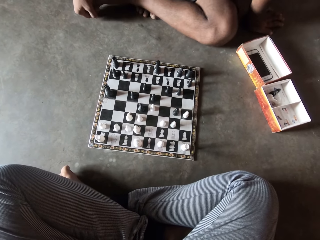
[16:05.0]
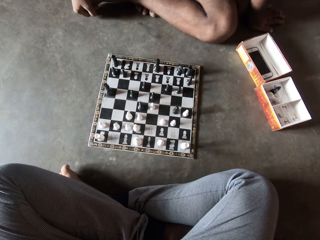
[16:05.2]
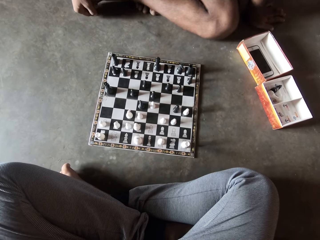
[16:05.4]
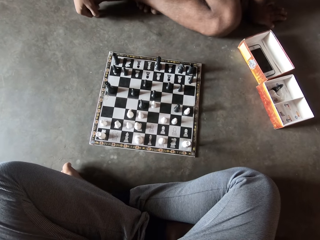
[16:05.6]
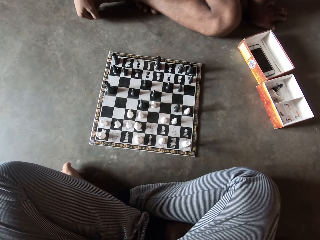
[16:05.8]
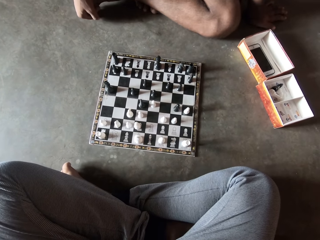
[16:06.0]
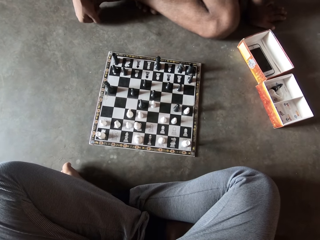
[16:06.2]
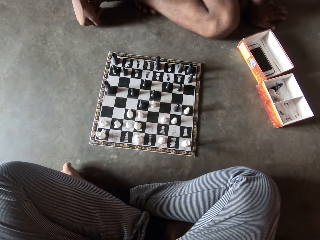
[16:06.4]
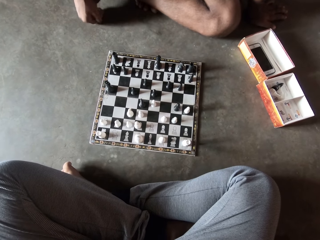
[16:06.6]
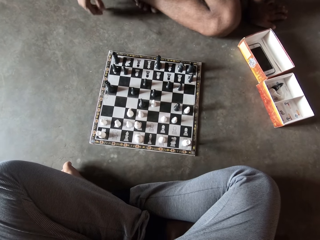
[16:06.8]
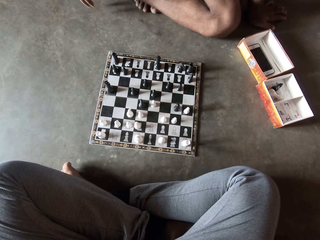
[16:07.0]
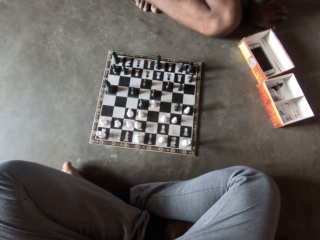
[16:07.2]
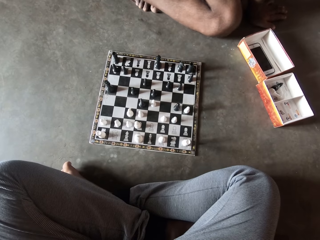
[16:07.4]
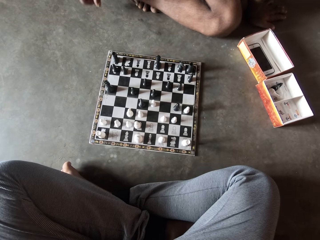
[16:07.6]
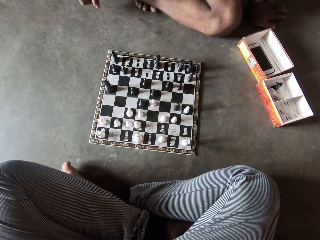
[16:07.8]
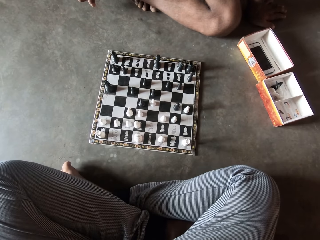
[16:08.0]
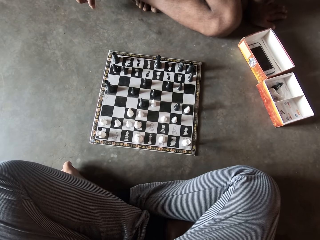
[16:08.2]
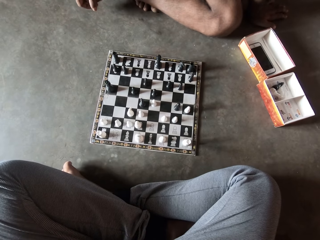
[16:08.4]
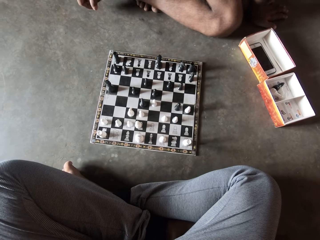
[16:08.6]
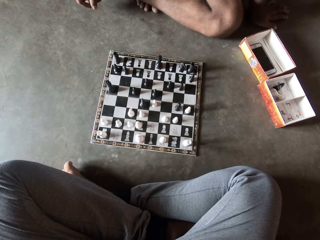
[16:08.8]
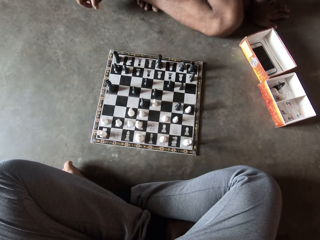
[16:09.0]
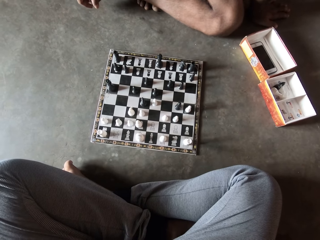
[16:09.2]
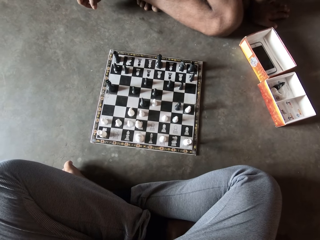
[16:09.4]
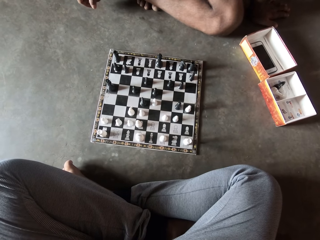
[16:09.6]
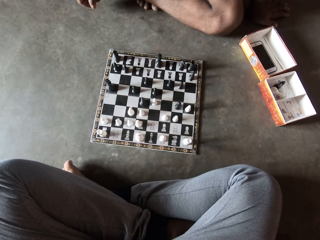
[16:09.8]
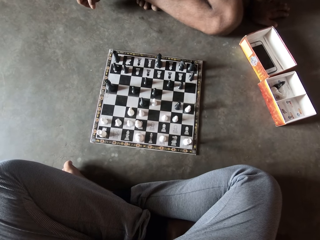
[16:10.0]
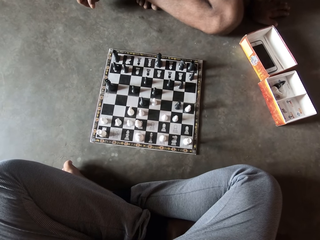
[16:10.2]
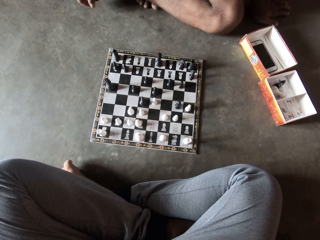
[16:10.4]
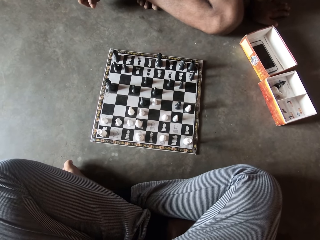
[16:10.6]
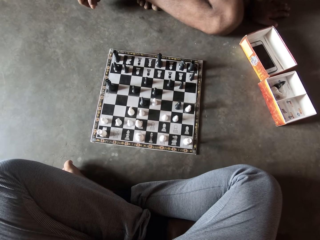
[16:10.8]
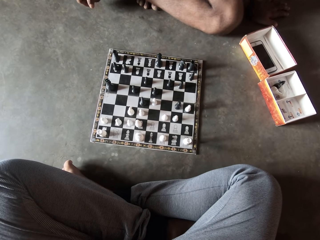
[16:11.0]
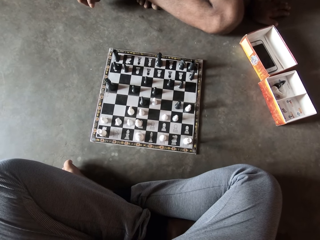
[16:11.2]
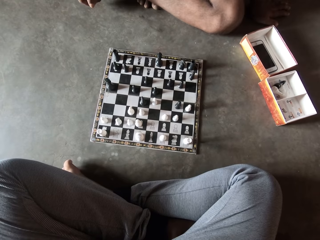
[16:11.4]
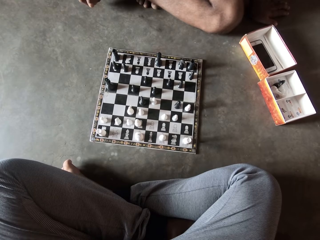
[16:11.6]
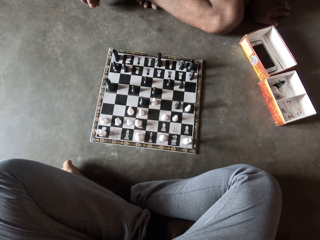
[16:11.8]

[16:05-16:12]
A man holds his leg with his hand.

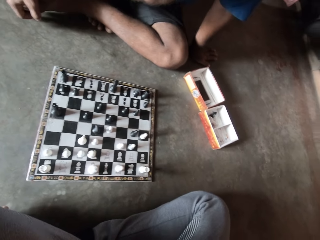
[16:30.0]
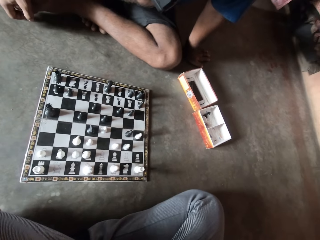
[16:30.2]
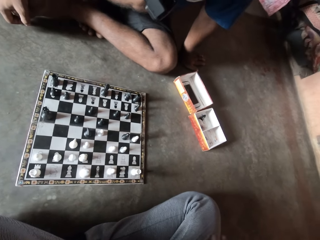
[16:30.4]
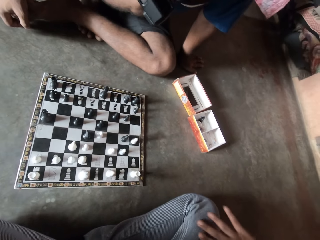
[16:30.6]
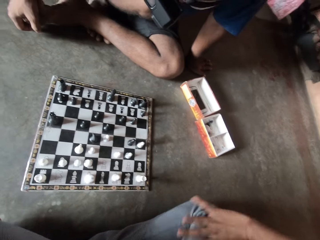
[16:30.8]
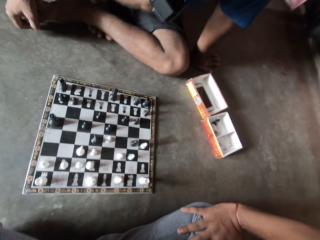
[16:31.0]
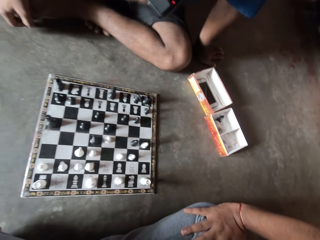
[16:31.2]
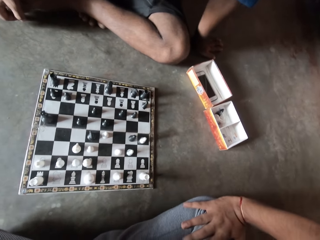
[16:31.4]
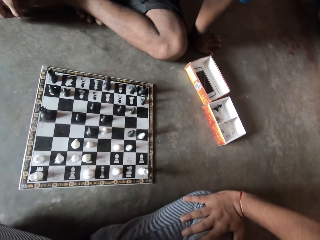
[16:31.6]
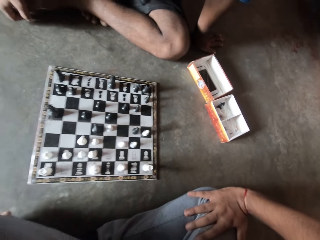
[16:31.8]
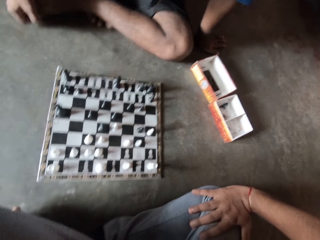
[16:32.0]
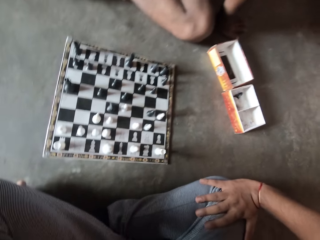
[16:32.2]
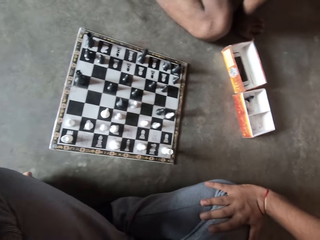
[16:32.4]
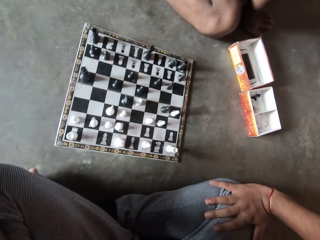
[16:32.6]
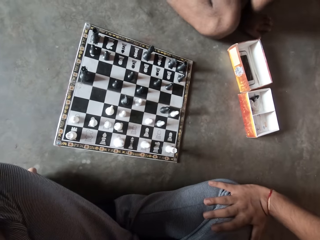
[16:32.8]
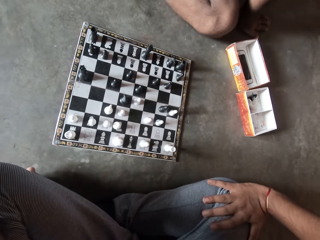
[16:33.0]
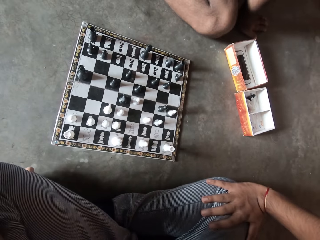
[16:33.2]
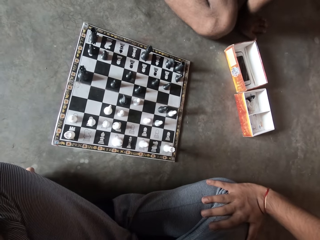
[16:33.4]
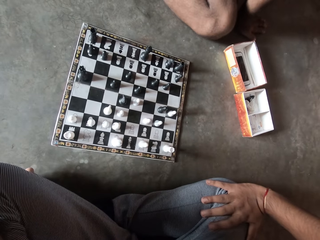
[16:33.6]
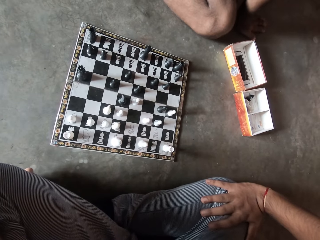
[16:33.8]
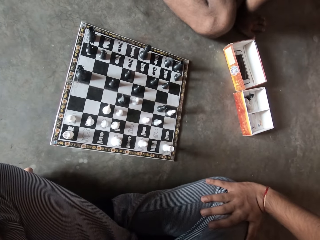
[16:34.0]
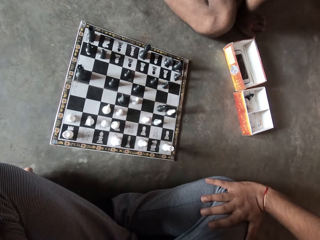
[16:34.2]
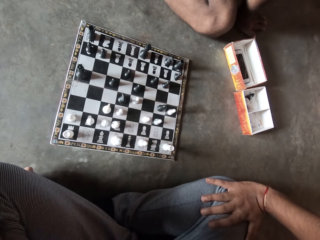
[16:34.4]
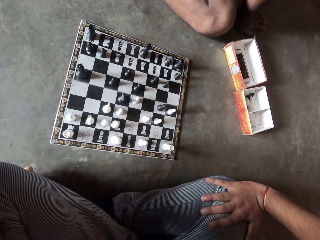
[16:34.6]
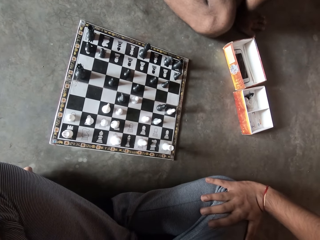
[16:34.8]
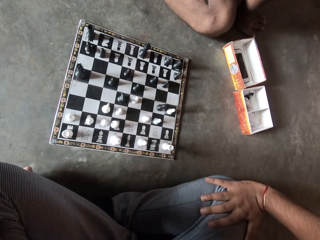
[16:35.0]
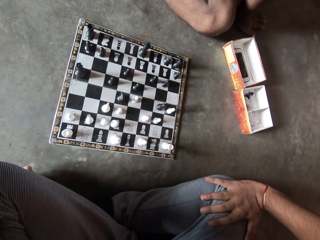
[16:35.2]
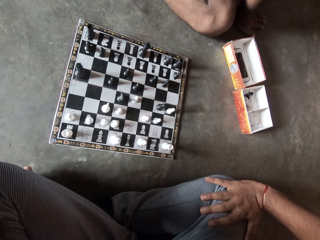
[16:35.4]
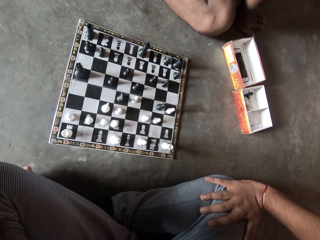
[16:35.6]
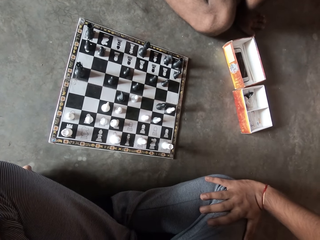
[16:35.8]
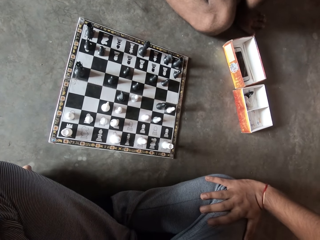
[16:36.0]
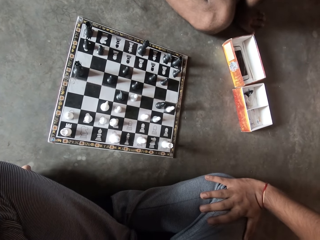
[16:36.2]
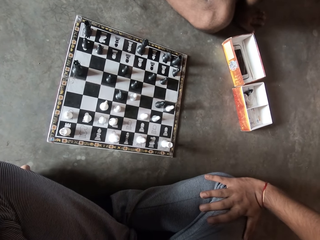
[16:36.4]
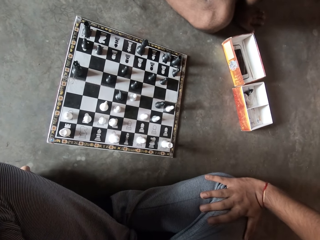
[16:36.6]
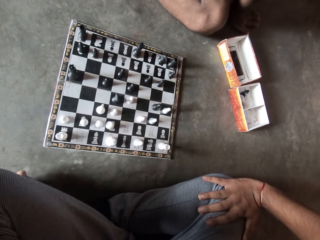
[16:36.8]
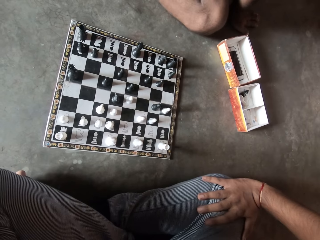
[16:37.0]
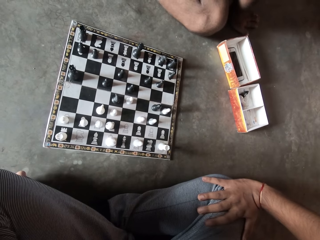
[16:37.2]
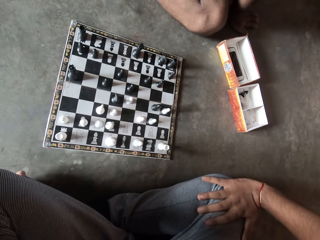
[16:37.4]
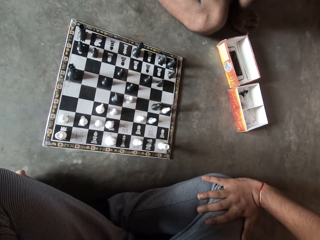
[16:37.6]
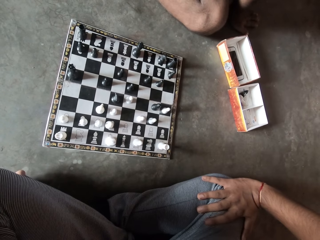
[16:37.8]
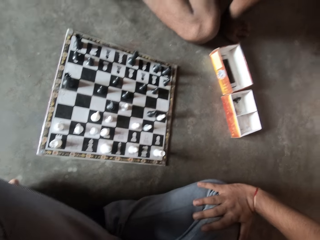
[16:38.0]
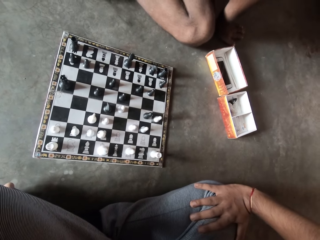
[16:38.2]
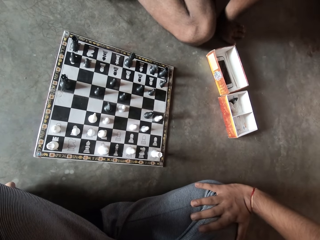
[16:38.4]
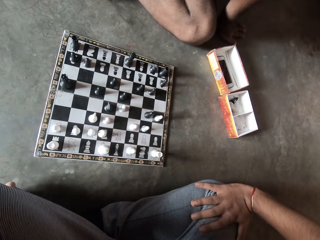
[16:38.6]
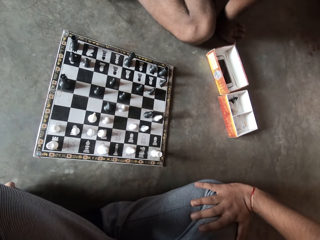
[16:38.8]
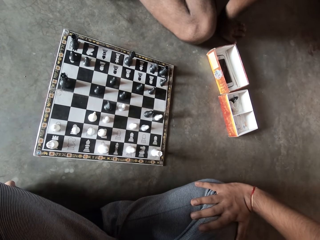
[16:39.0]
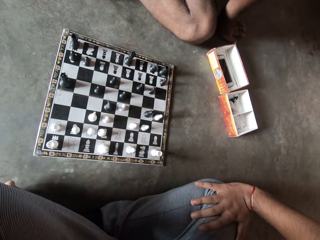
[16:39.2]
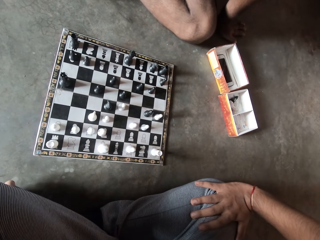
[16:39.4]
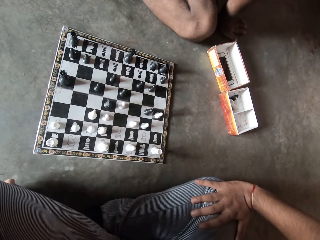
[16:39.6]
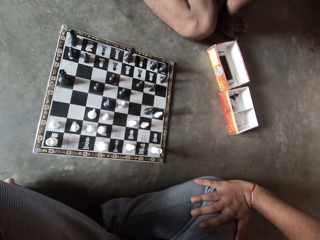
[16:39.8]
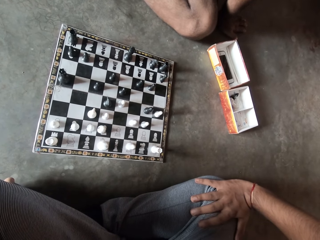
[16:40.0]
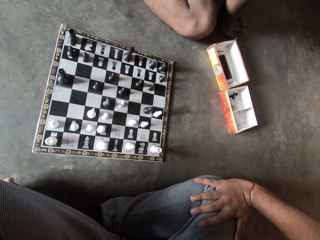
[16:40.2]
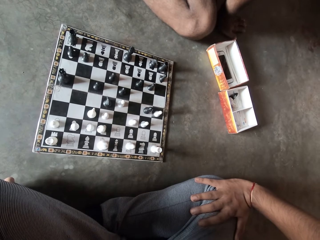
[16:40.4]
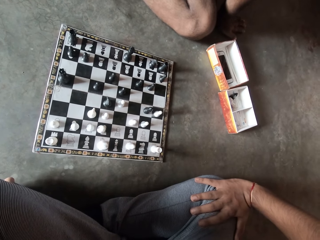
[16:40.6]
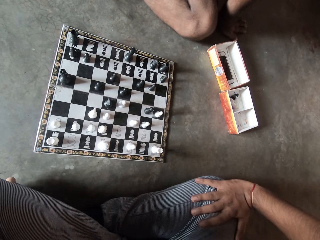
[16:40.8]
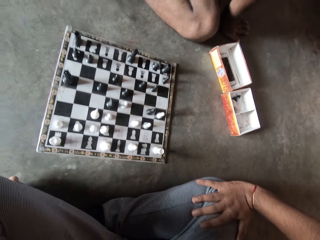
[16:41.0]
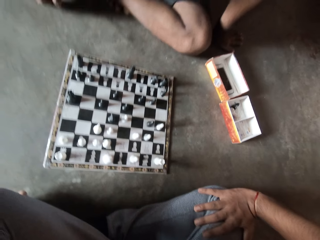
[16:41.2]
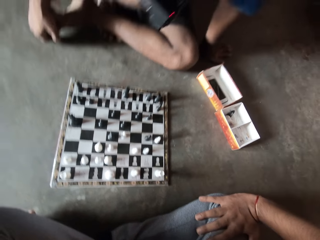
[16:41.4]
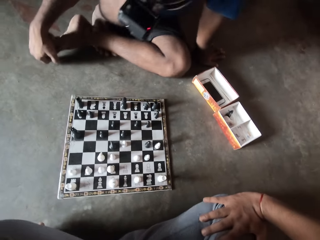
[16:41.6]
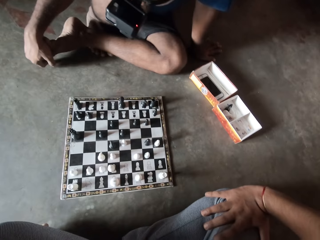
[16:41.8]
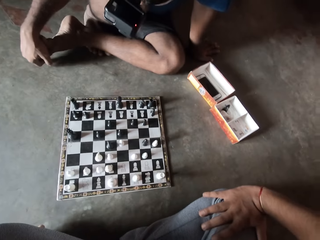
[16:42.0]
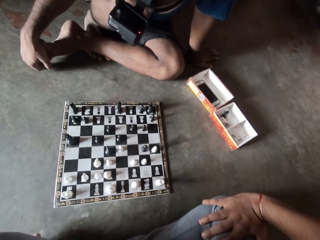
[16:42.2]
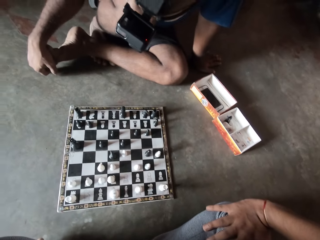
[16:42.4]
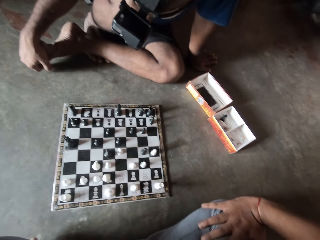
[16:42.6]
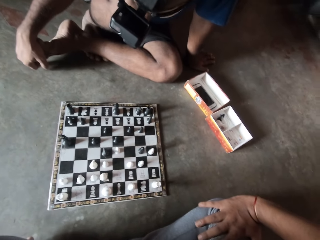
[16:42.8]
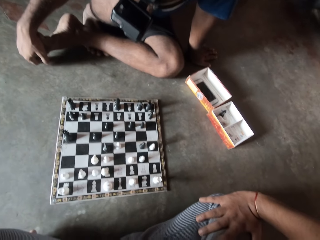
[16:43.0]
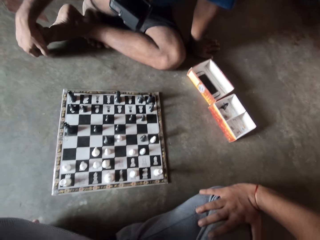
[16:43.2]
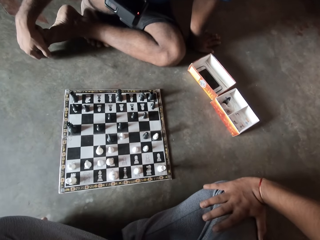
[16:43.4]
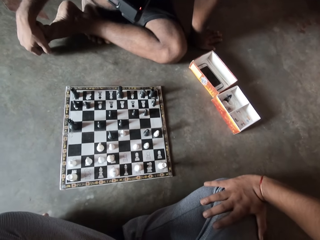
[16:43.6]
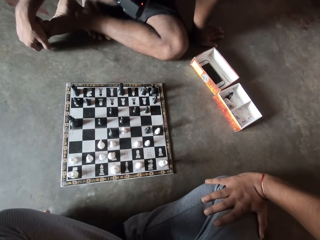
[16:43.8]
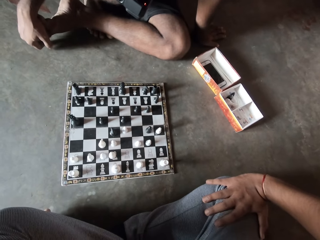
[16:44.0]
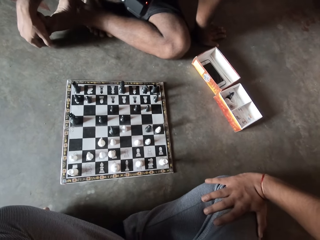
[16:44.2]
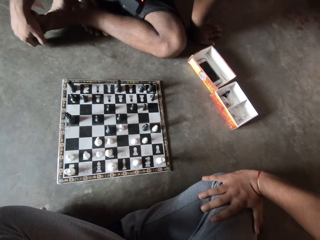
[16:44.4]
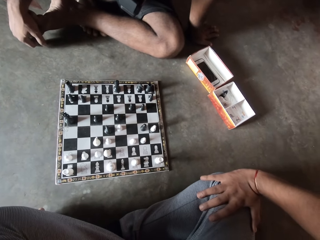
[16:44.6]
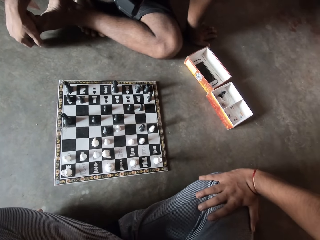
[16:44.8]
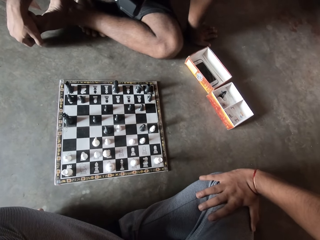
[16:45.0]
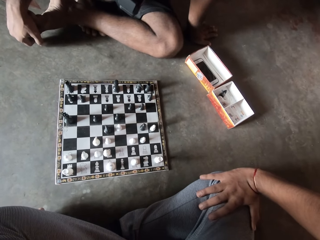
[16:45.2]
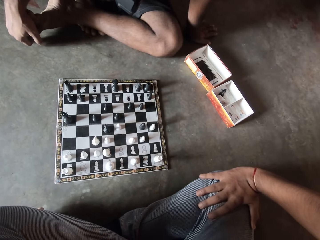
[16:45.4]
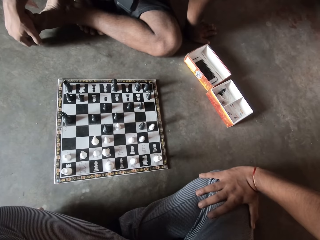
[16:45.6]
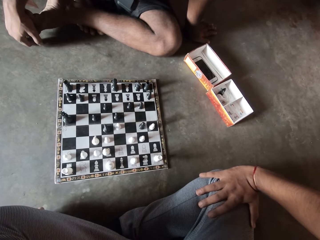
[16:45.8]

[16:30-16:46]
The camera wearer holds his leg.
